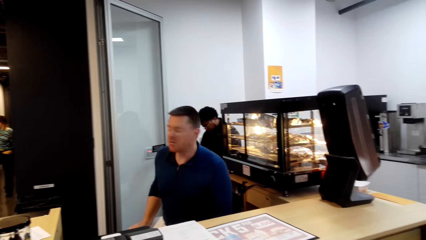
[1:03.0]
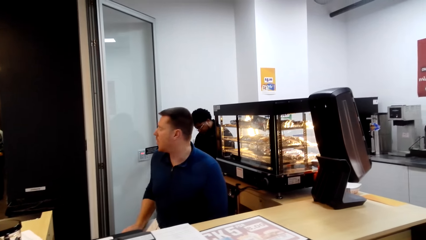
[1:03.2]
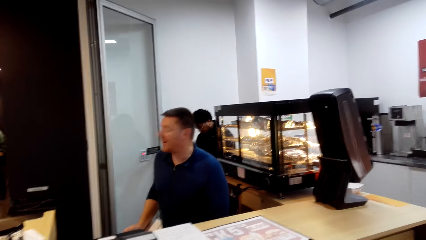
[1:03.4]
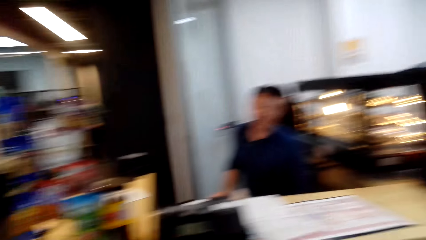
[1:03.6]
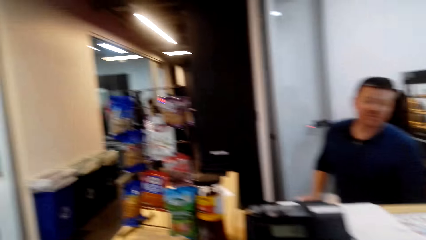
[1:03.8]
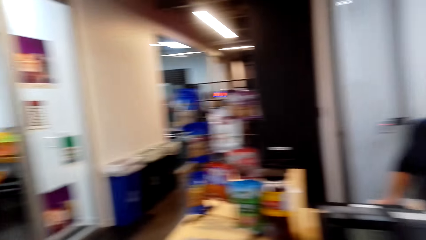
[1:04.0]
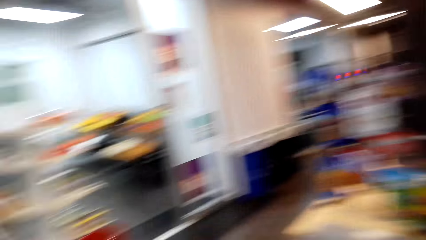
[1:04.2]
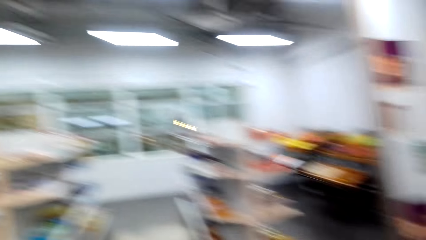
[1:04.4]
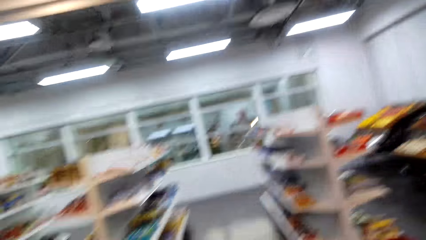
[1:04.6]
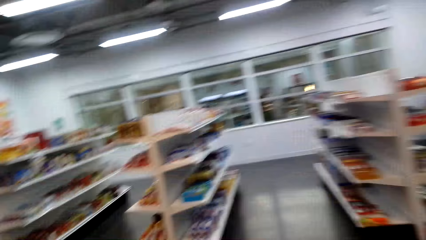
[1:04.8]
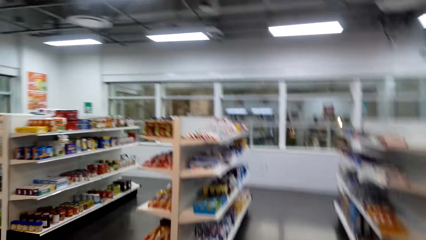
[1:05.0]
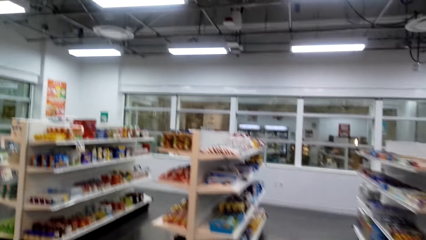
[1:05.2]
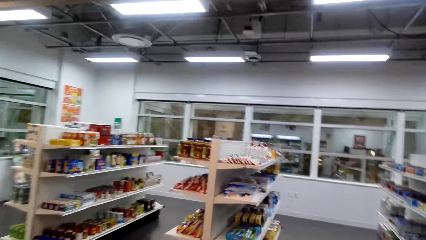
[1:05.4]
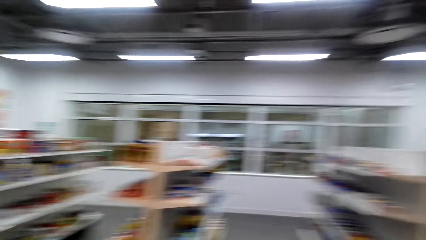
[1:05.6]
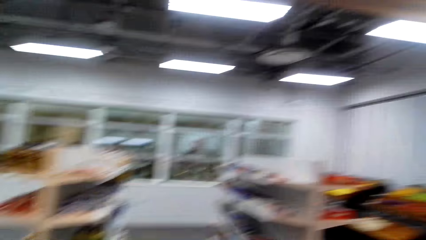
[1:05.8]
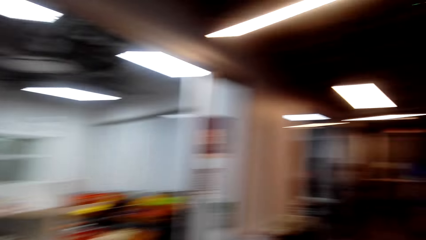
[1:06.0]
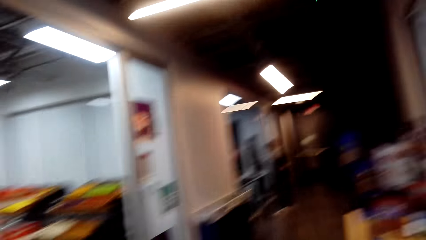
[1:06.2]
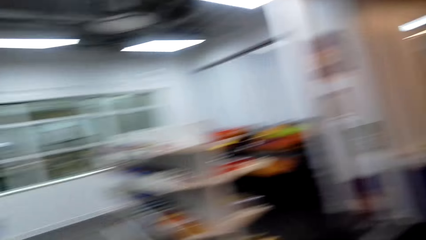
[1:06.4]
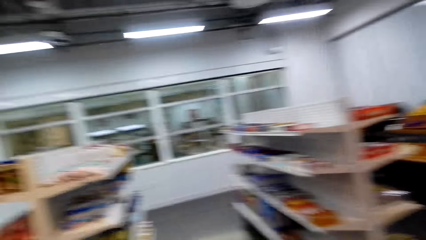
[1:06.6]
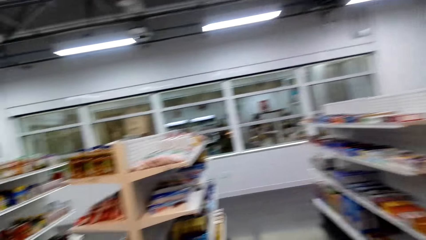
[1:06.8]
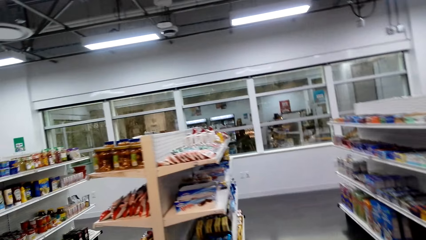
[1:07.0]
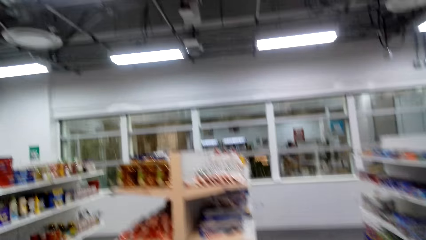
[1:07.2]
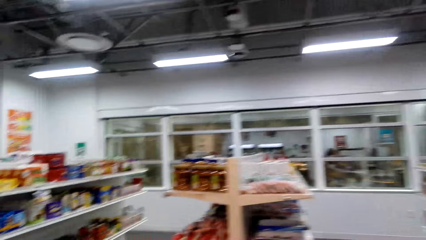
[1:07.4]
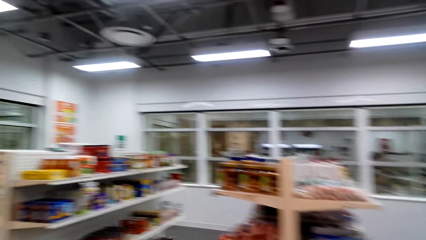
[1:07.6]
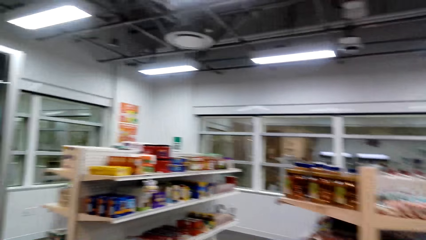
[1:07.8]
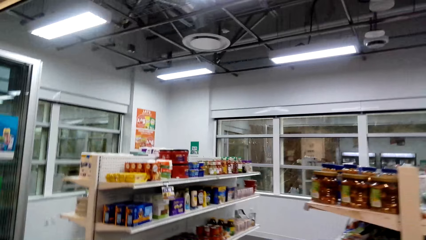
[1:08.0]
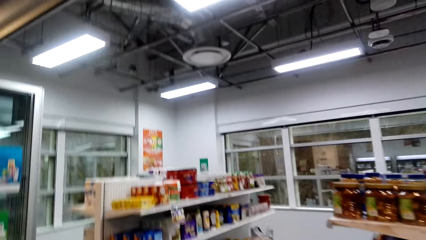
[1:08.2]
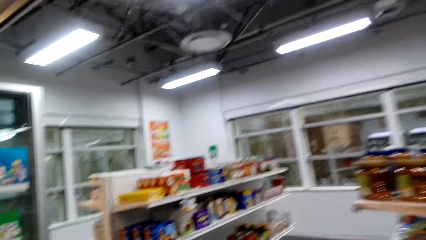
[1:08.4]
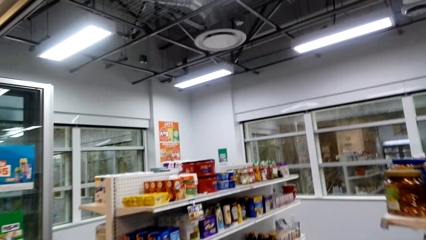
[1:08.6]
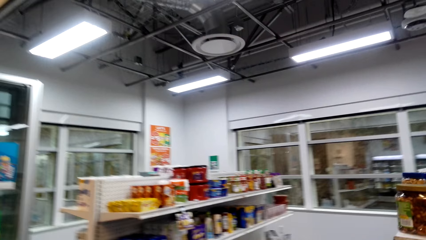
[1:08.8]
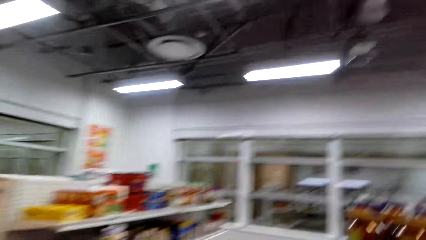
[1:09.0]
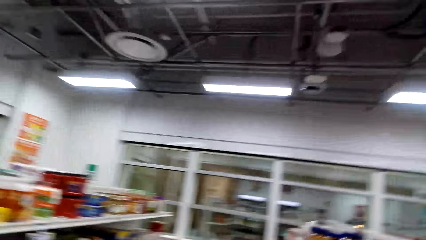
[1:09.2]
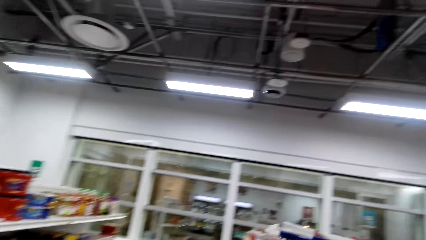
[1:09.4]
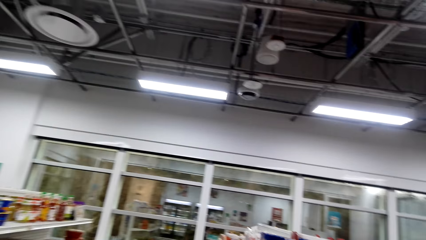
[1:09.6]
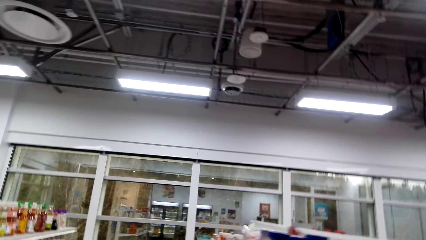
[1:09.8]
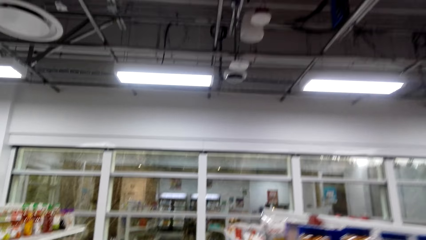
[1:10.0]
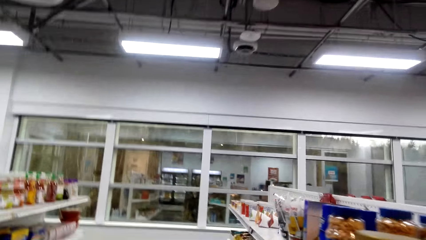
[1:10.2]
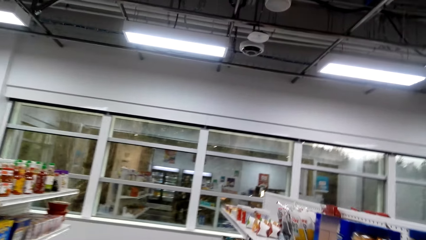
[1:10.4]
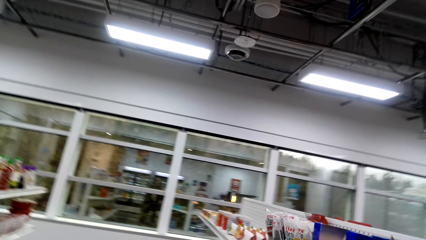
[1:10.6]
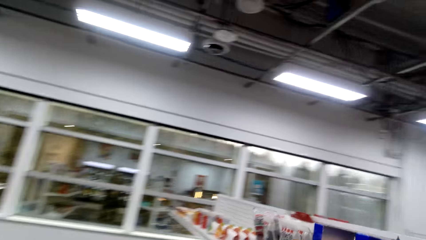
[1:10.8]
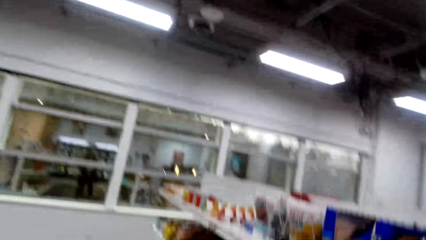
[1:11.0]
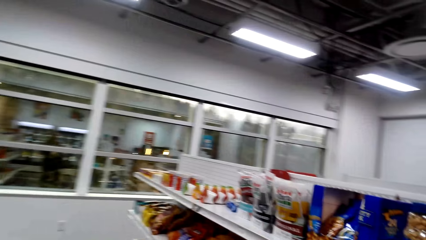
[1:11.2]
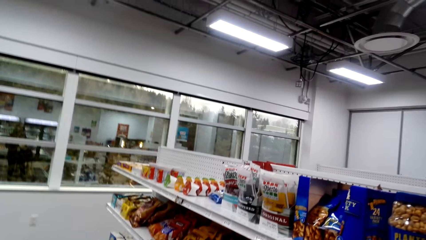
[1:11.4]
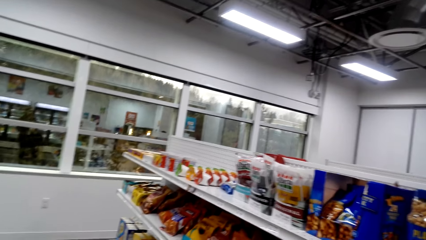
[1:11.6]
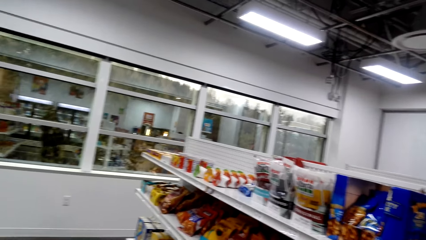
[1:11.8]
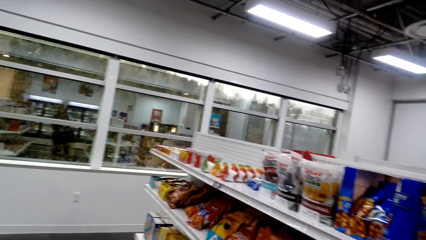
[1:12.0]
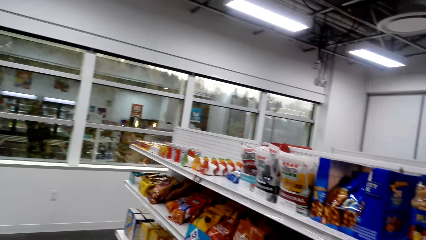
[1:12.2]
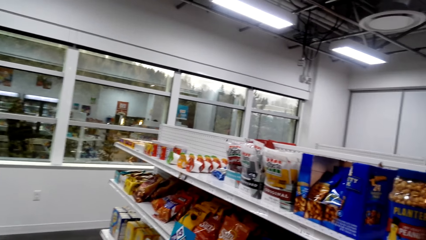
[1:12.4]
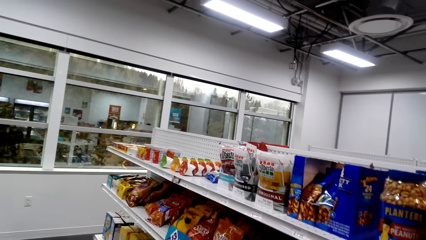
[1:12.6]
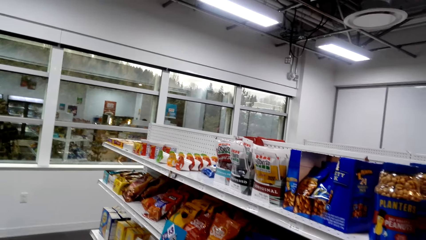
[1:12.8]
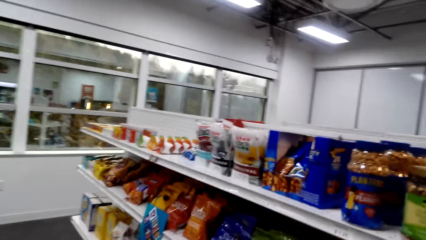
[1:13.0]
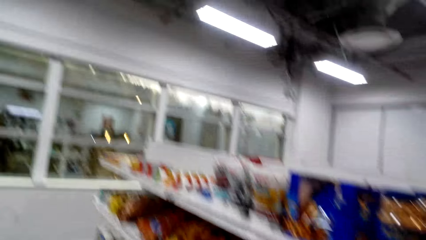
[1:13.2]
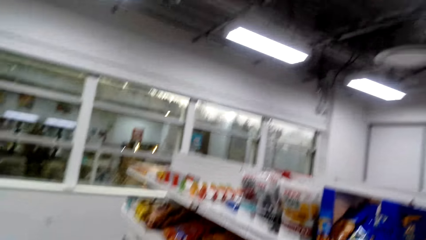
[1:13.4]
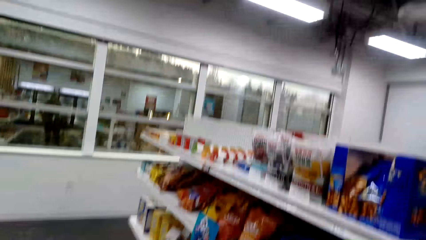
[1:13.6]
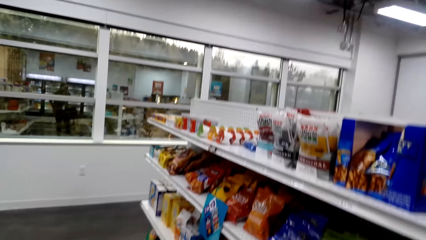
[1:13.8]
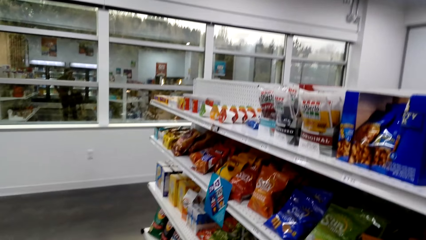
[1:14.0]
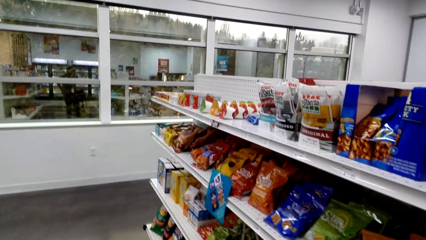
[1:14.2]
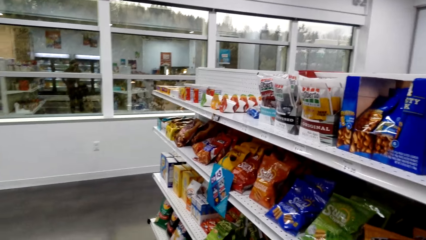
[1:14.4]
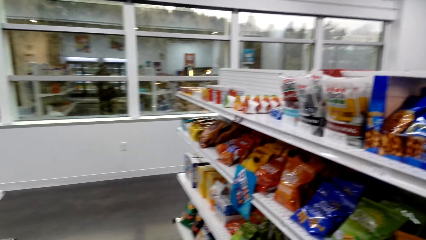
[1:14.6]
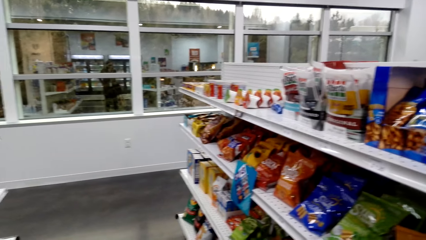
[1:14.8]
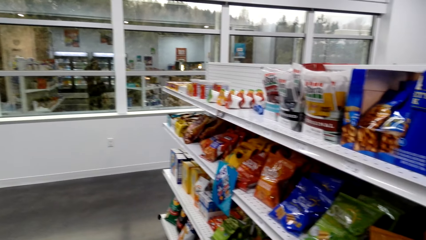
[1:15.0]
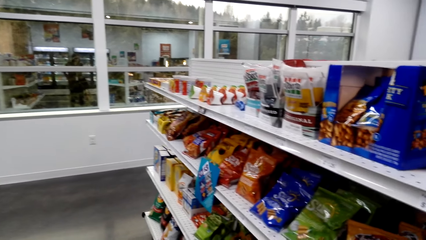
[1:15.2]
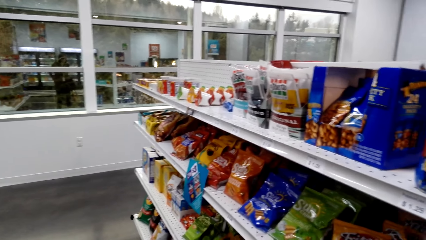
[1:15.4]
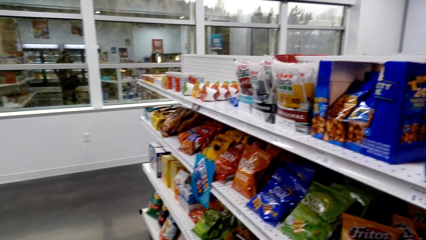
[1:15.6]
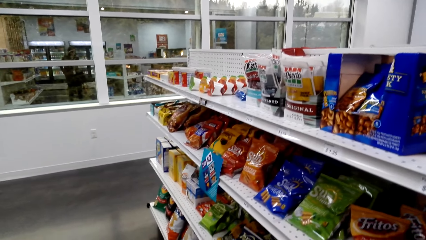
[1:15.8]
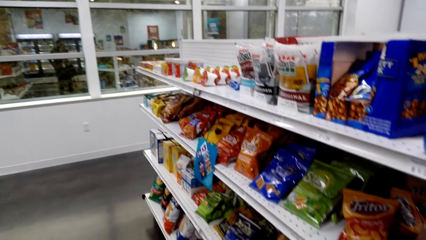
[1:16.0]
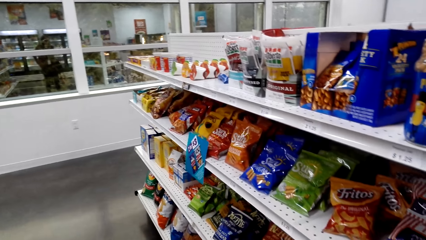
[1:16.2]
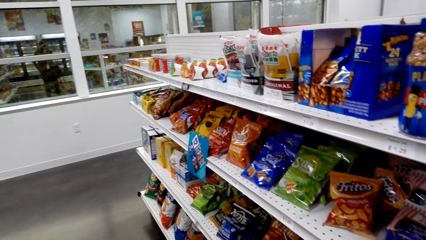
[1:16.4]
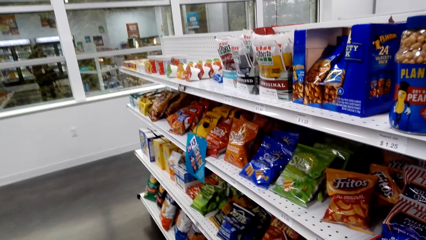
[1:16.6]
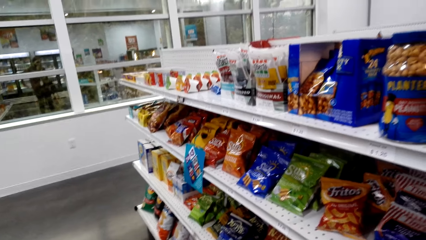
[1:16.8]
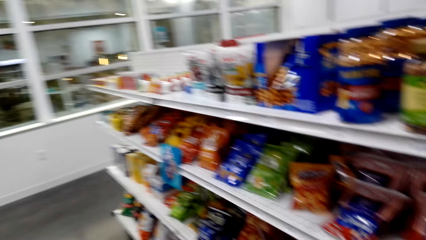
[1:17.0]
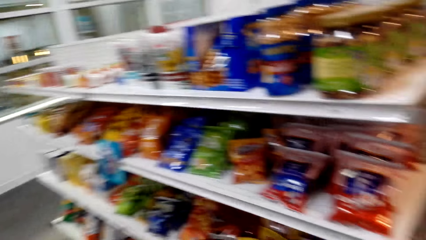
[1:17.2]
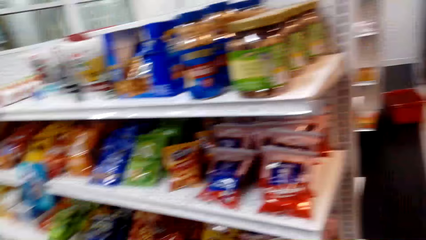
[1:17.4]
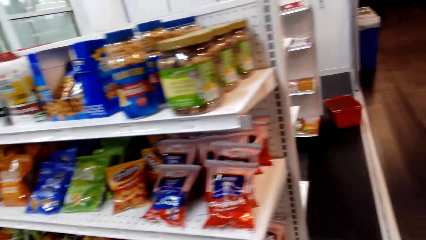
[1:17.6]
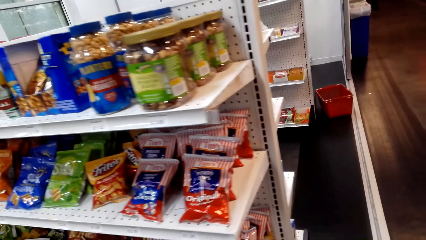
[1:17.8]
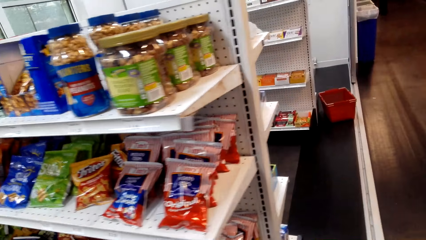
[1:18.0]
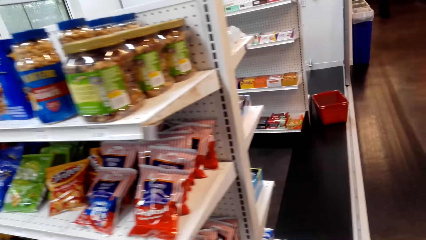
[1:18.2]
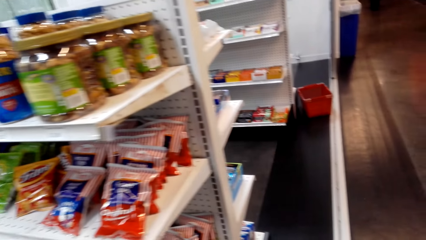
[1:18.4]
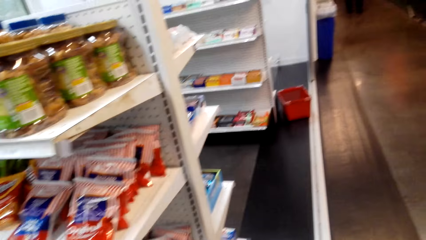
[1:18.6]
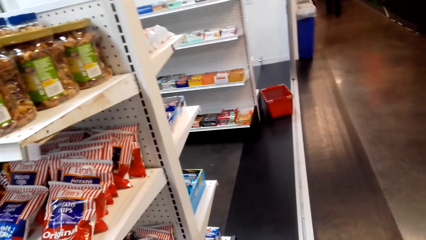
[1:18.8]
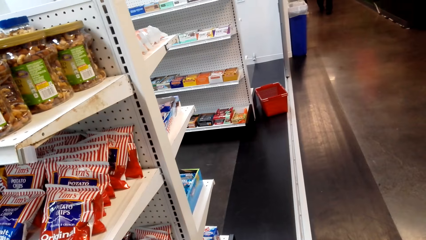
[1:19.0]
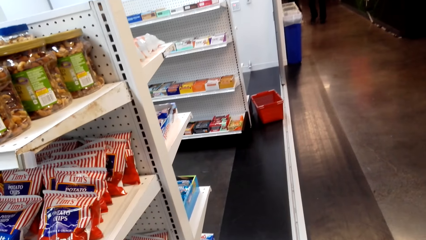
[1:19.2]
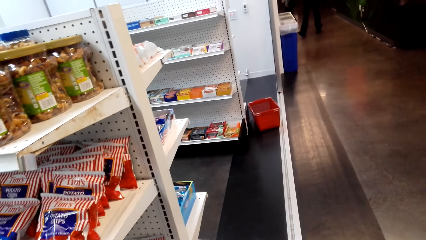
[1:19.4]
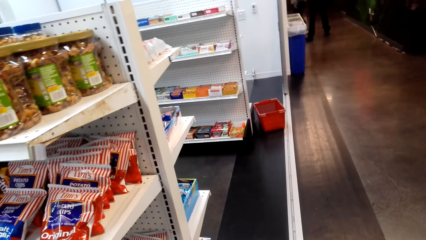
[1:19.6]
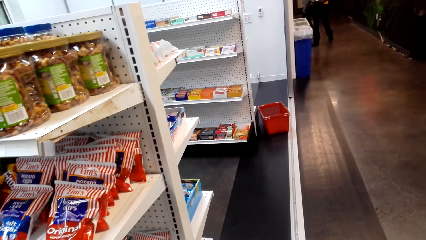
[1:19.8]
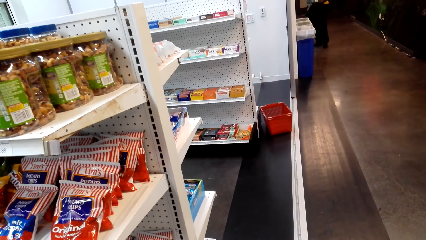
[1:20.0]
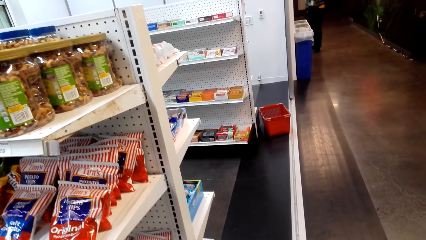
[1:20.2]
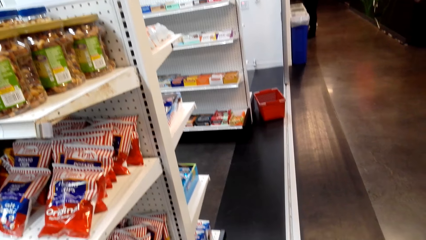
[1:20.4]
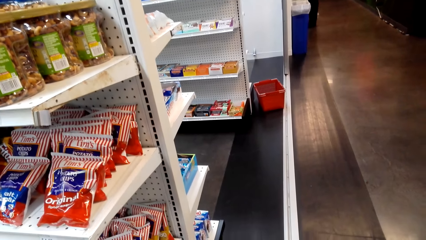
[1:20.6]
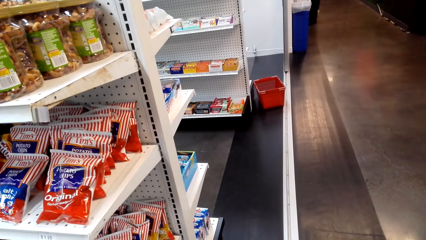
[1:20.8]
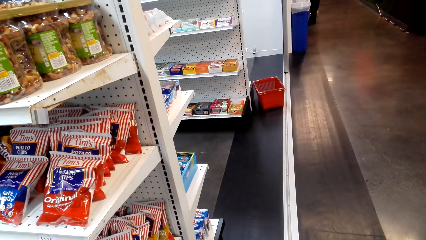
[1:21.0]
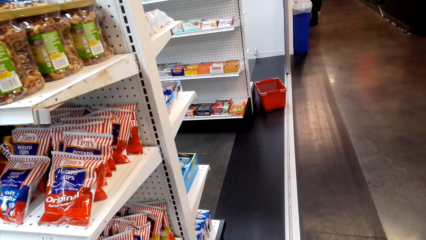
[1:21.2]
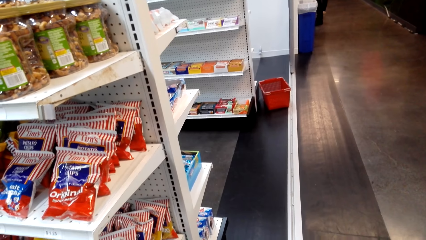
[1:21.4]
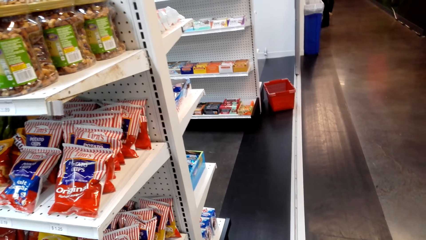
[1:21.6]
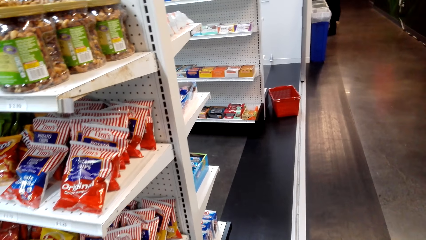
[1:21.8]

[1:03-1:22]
A man talks to the camera wearer. The camera wearer walks around the food shelves.
